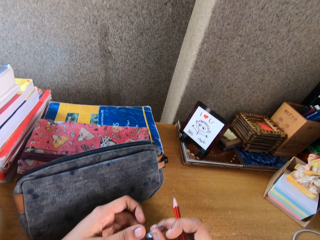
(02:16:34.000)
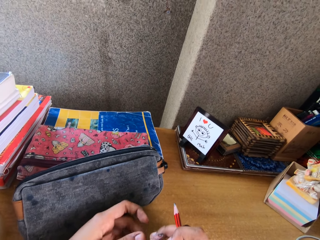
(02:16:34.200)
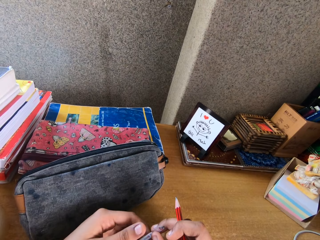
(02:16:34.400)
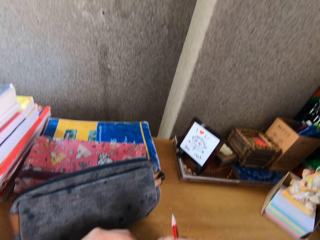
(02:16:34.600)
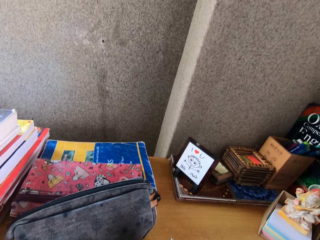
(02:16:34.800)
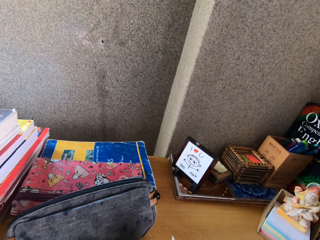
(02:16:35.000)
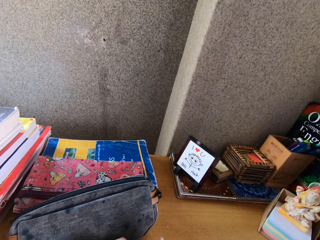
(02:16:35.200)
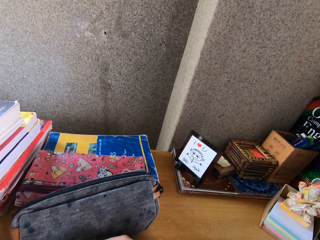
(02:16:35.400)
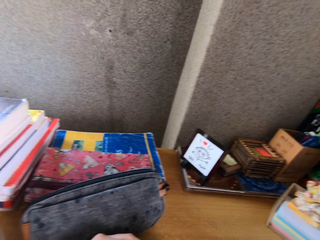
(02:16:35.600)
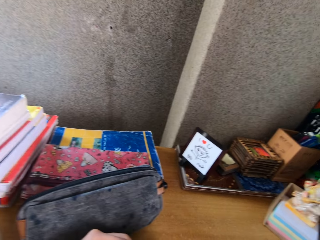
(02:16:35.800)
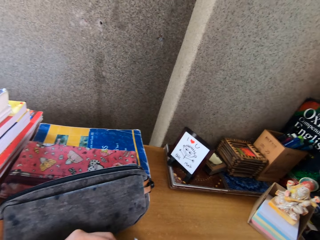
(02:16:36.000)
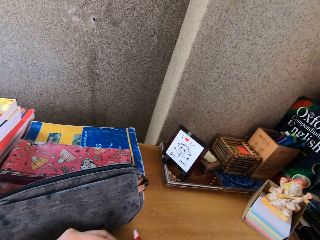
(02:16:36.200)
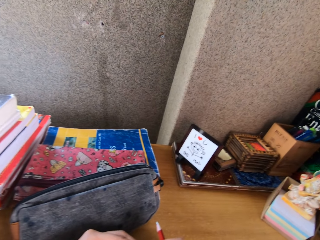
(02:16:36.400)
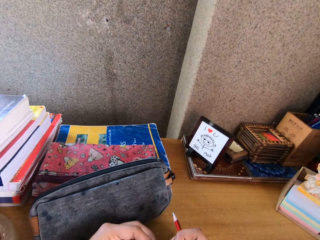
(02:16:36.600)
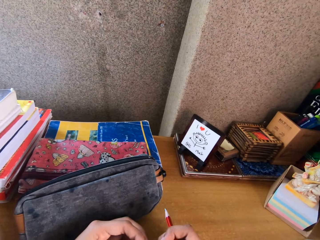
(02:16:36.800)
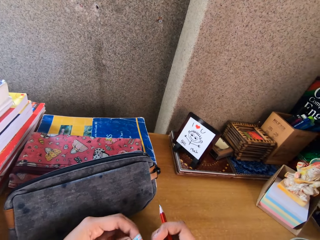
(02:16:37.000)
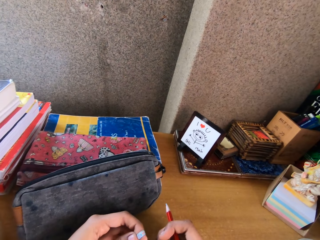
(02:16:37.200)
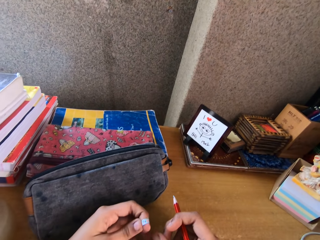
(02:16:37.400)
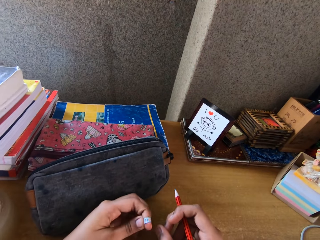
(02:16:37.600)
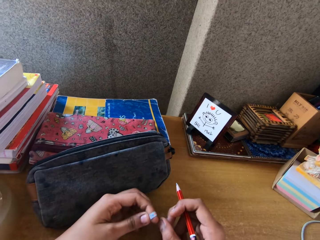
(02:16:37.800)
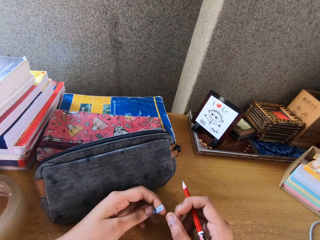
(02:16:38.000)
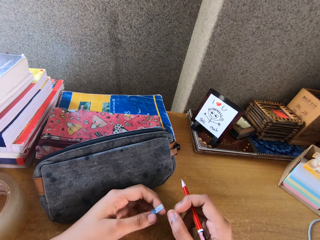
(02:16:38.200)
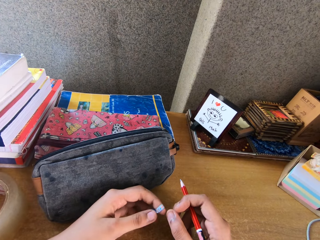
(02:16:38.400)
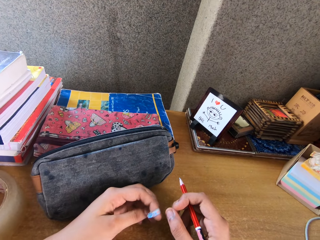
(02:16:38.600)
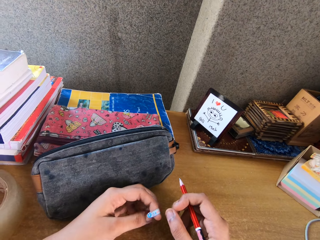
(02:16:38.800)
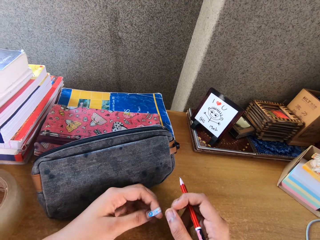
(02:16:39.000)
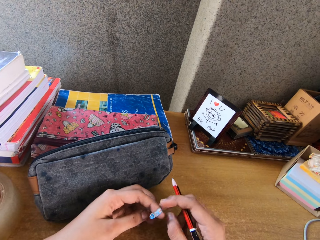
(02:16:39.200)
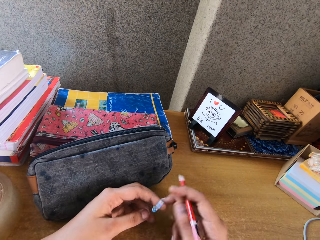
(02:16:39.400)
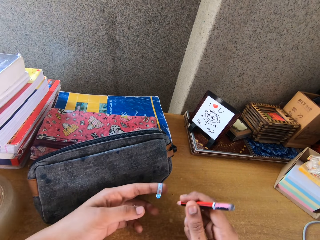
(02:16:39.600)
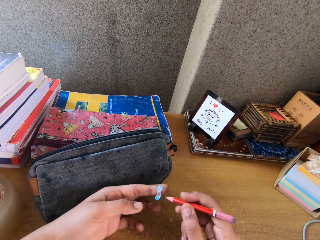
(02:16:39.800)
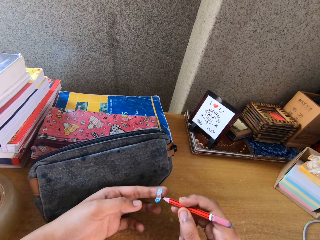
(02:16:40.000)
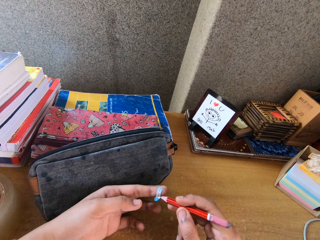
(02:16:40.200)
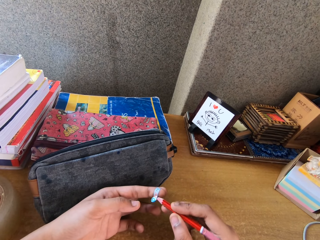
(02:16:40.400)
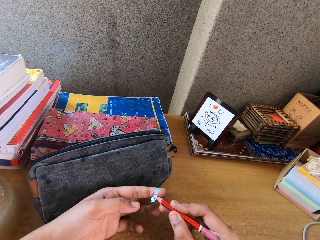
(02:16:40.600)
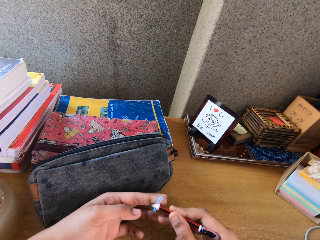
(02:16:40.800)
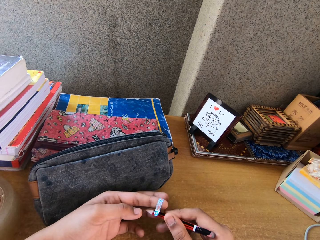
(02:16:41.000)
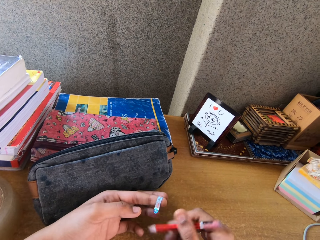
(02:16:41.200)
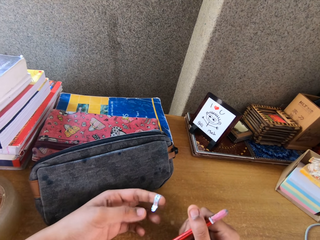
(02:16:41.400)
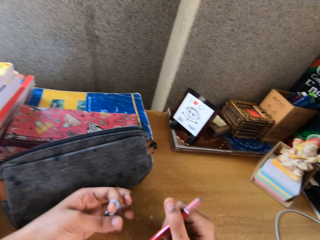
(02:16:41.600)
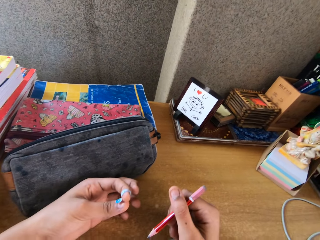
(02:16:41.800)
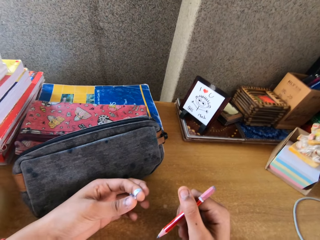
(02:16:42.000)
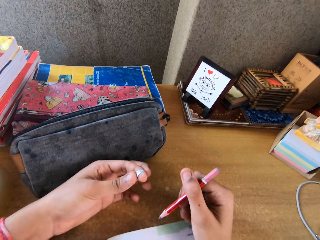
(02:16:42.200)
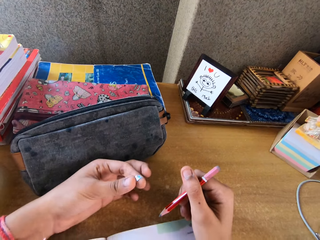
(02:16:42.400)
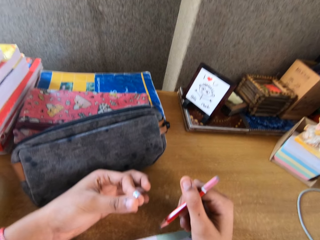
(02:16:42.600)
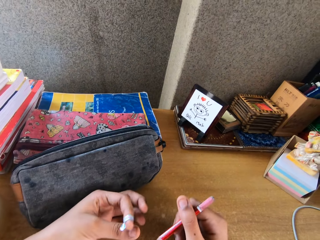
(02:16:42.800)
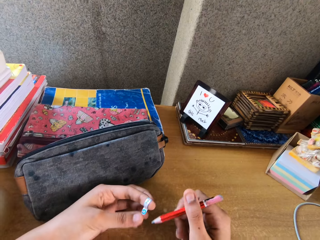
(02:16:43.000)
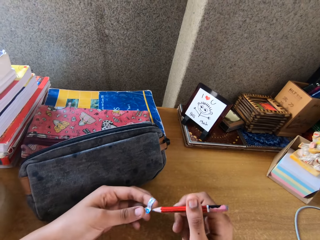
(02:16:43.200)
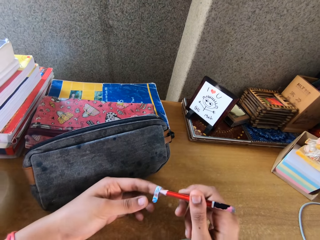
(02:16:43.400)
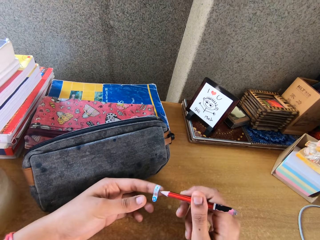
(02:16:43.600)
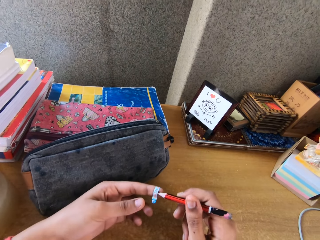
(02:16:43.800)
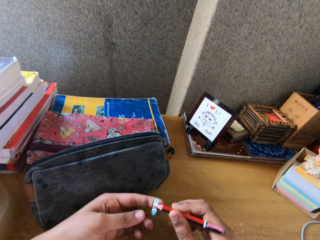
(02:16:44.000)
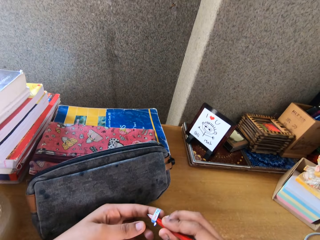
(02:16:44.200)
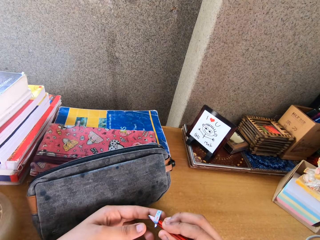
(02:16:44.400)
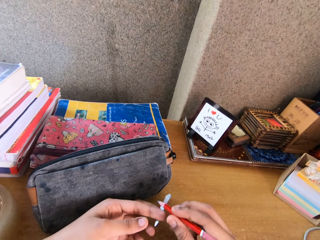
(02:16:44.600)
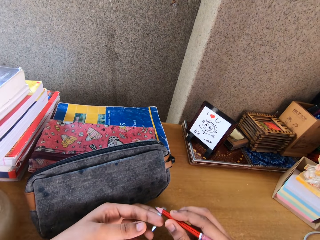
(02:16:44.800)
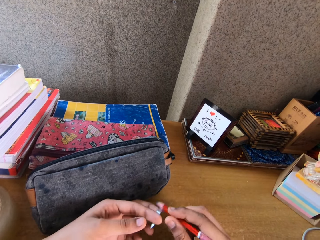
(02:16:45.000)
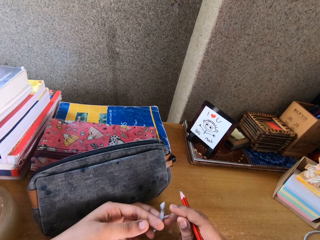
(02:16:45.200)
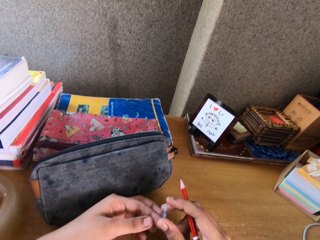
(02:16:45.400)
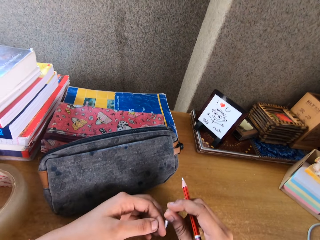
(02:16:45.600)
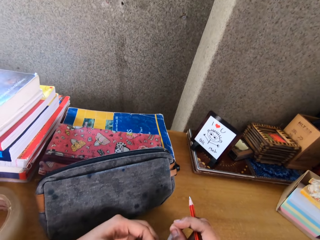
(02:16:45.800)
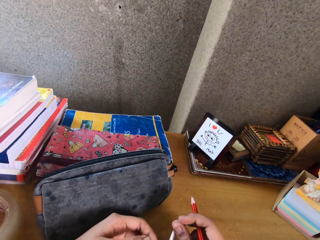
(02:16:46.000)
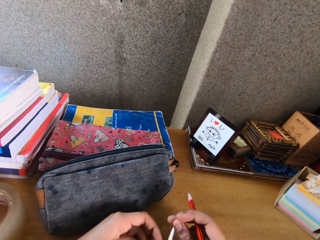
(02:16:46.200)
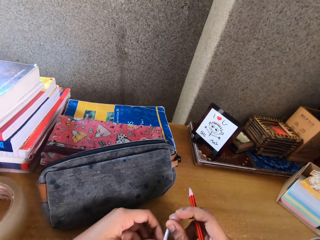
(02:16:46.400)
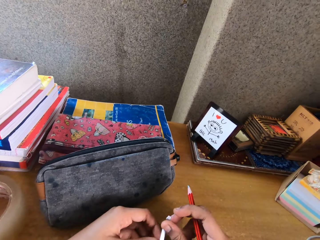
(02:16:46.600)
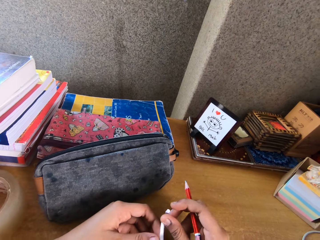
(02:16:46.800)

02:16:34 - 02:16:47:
The camera wearer does something.

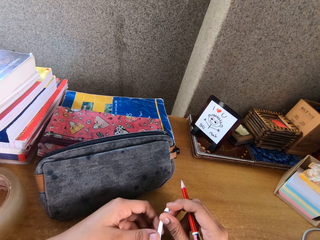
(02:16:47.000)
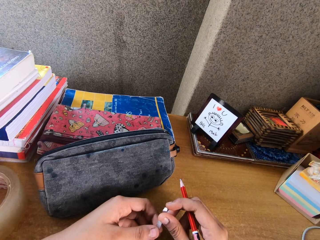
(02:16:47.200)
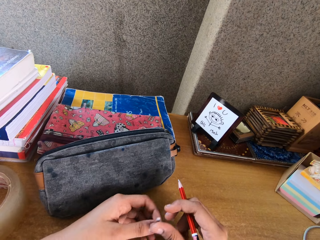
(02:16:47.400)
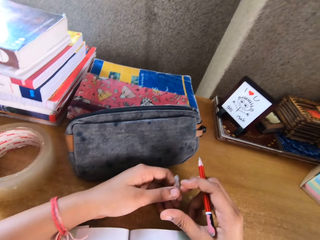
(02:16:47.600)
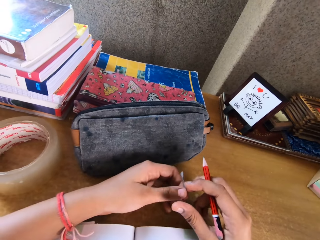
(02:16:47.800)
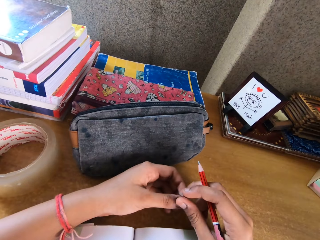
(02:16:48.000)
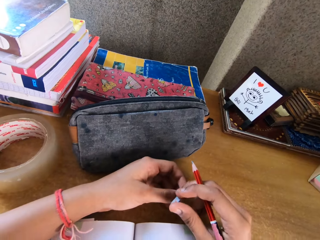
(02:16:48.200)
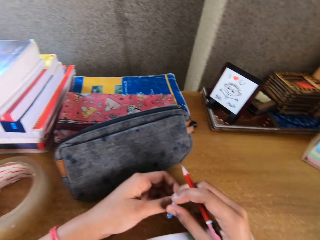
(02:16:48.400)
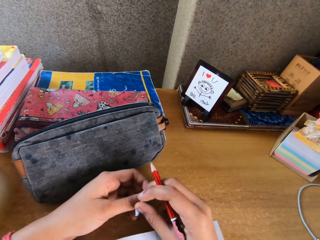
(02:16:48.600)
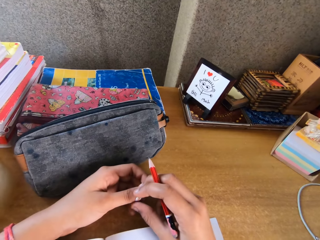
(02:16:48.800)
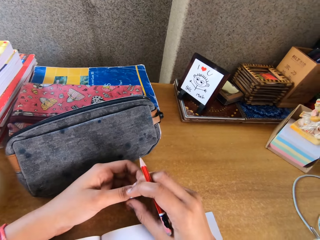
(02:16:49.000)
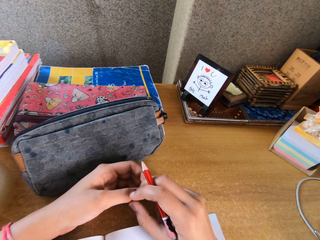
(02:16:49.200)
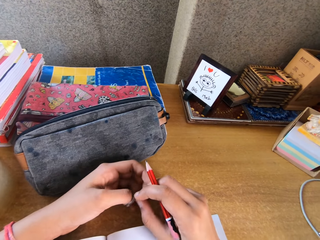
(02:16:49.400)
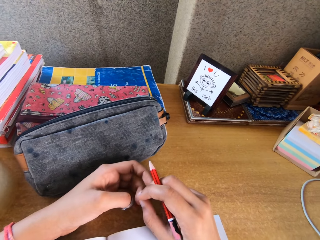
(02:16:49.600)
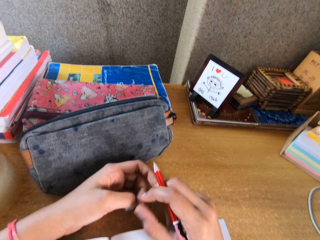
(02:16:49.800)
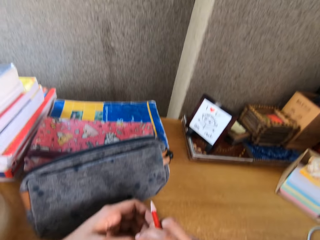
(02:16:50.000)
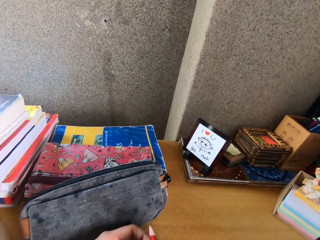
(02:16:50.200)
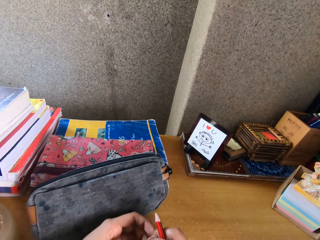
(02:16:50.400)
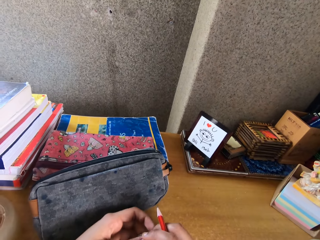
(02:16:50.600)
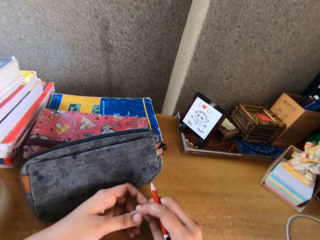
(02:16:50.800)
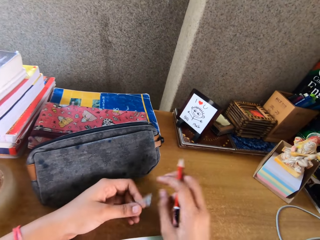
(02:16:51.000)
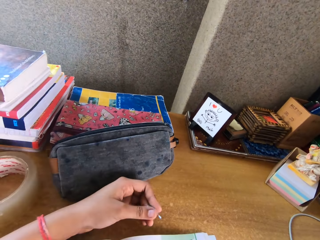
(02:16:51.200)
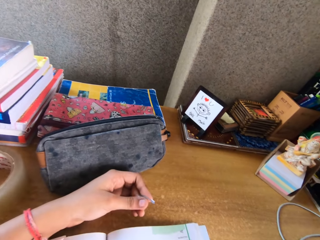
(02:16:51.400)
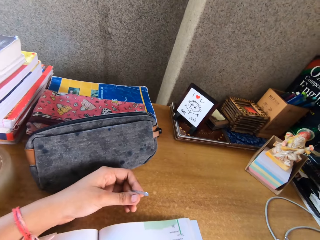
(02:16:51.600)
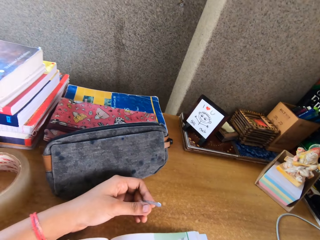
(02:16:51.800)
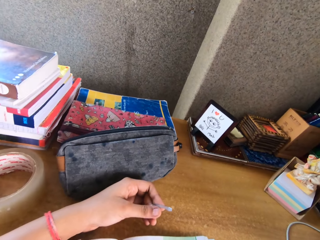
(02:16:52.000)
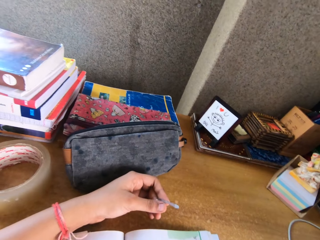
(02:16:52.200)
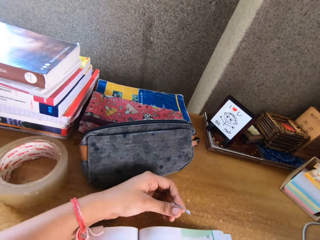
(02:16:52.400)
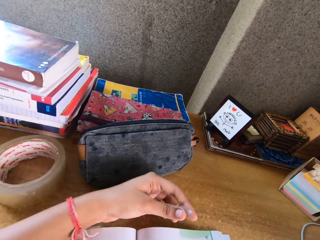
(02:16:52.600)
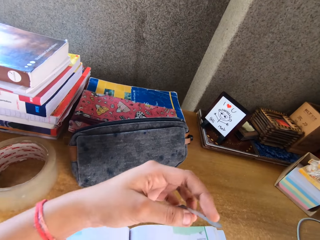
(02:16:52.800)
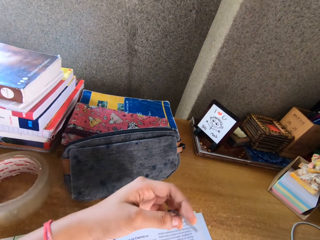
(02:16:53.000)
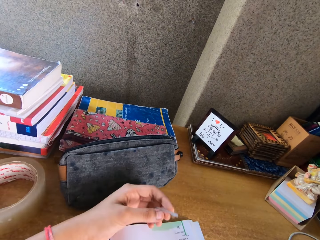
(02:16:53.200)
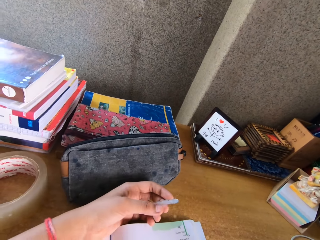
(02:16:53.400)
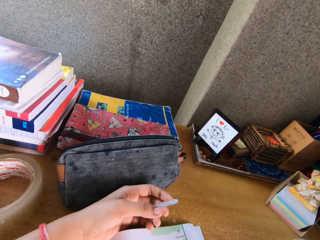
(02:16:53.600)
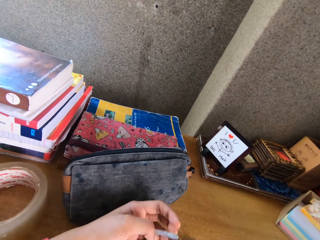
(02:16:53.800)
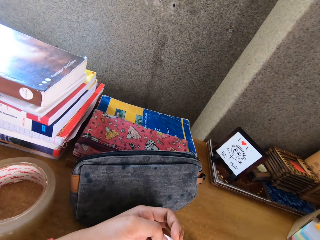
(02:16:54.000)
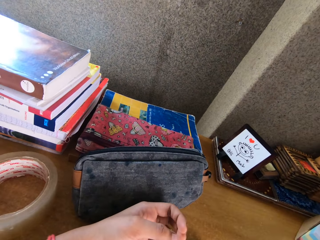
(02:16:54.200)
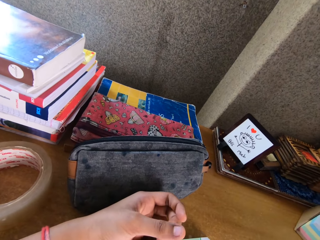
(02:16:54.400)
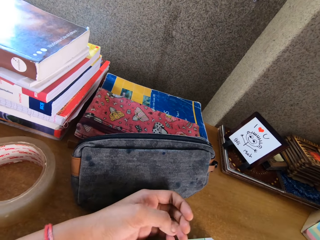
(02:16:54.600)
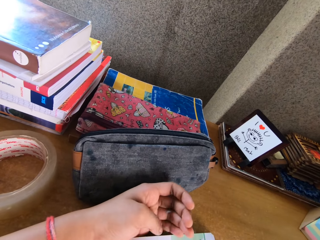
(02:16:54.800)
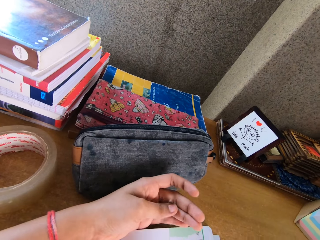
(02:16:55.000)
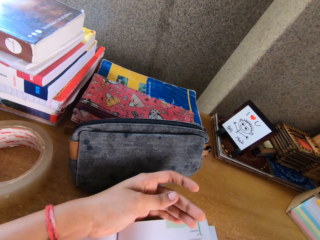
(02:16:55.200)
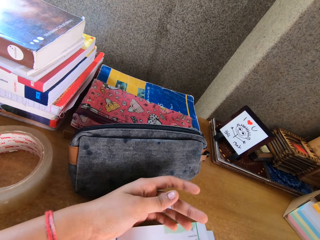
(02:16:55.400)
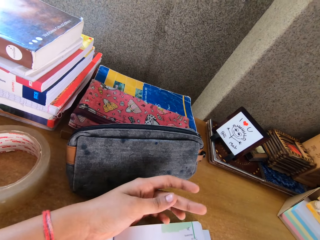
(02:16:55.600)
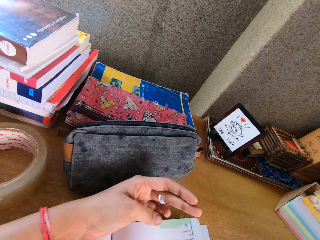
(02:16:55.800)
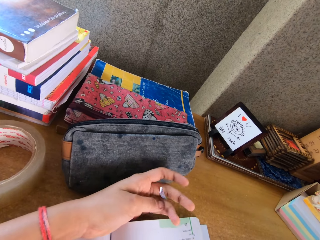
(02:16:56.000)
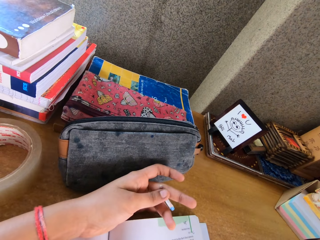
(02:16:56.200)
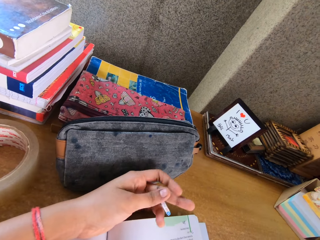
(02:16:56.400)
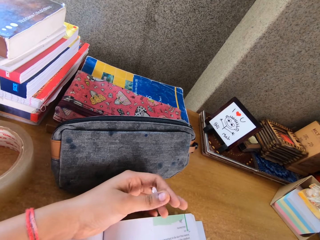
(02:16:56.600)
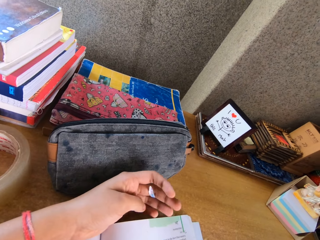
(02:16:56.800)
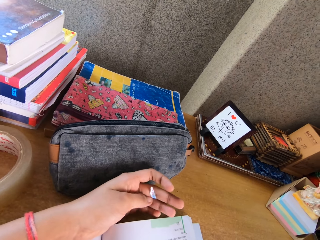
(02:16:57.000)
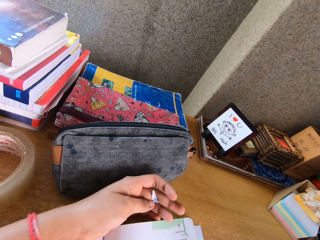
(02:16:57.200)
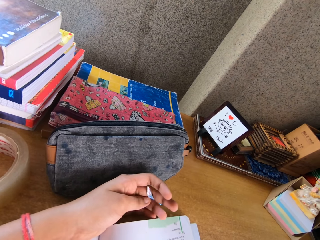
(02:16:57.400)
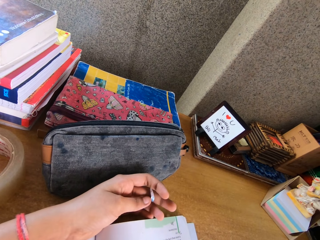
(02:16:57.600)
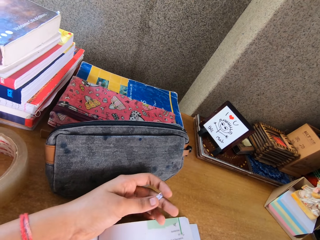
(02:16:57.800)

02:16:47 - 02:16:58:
The camera wearer moves her hands.
